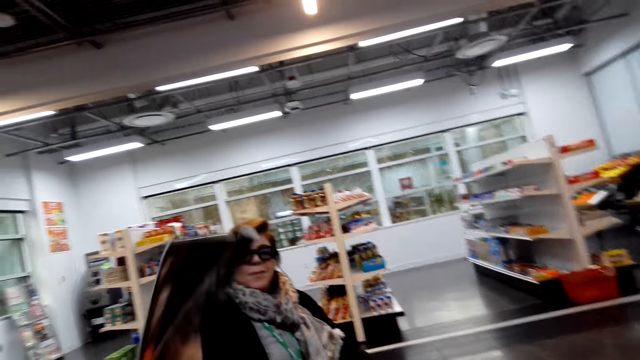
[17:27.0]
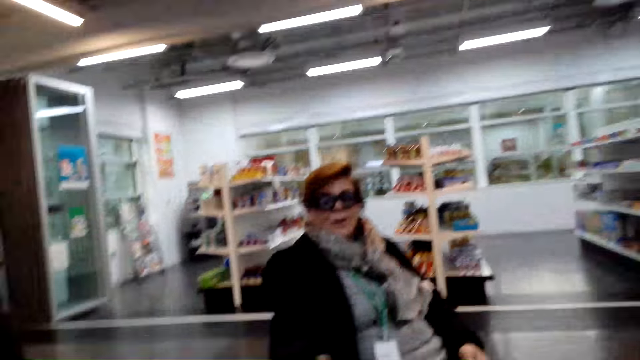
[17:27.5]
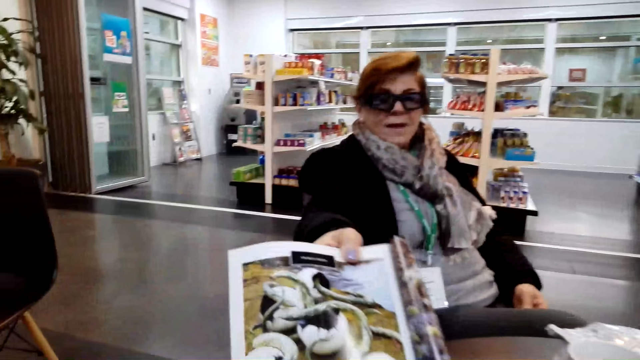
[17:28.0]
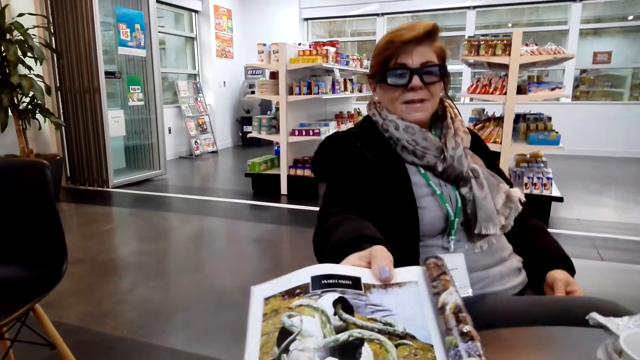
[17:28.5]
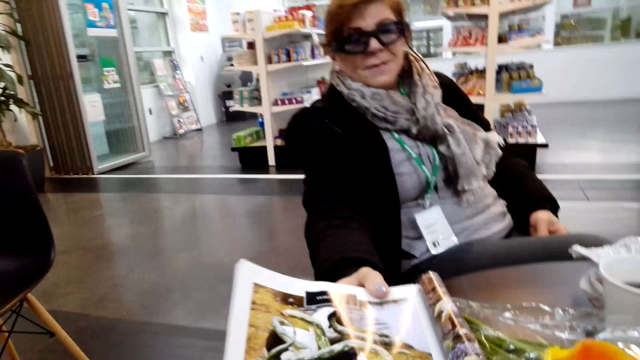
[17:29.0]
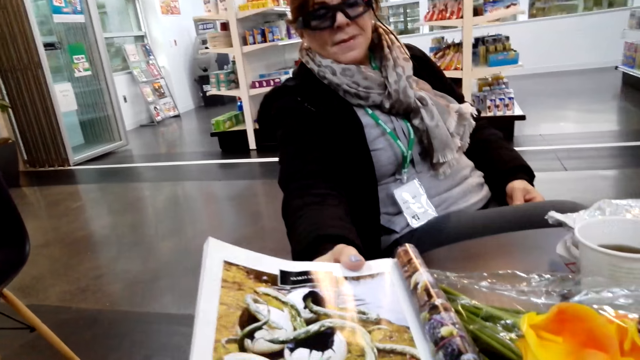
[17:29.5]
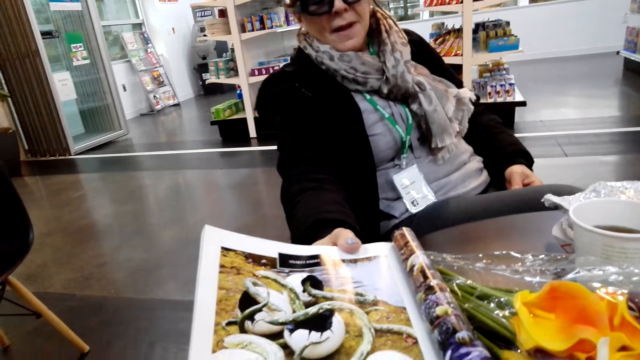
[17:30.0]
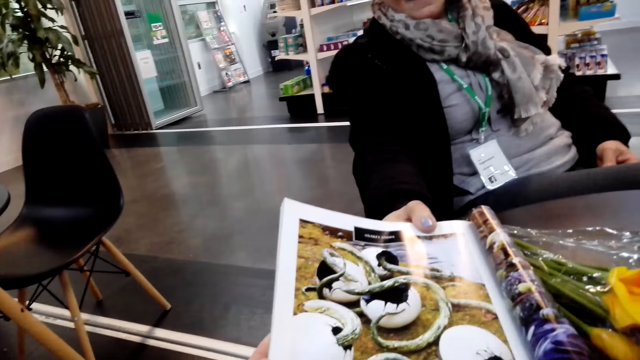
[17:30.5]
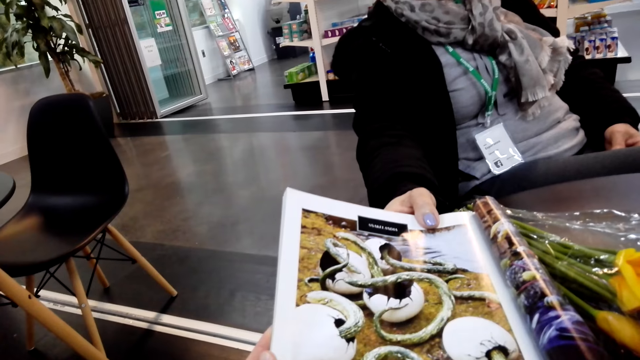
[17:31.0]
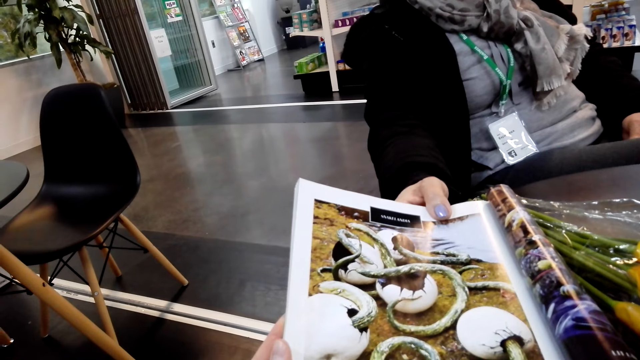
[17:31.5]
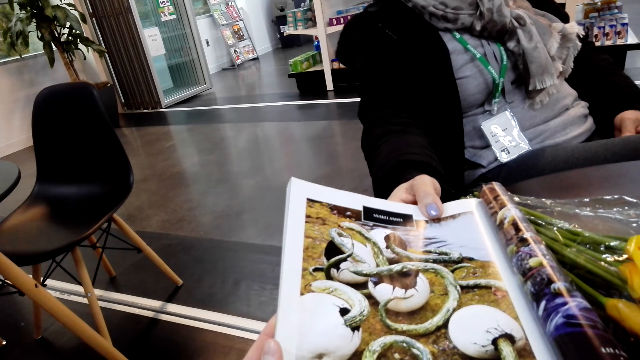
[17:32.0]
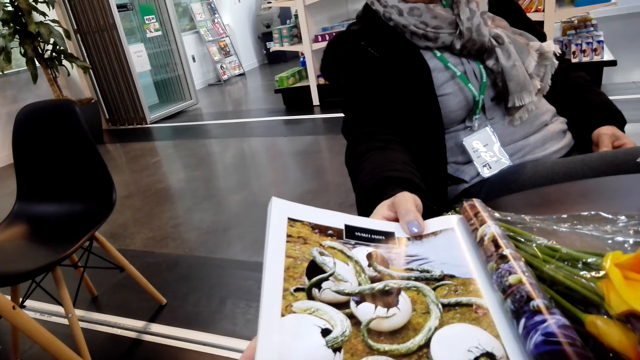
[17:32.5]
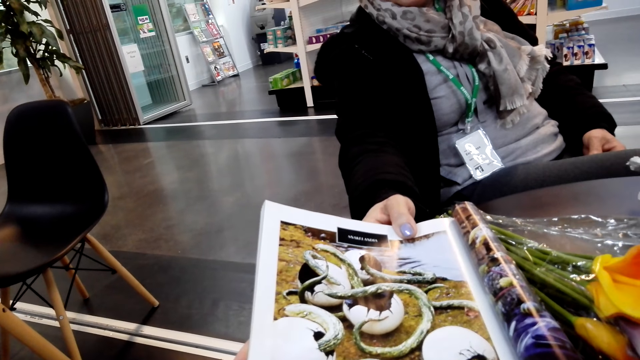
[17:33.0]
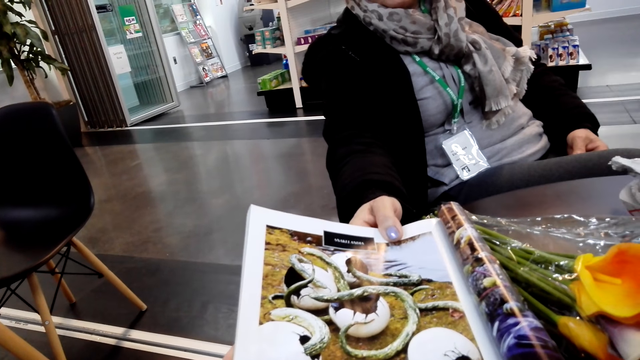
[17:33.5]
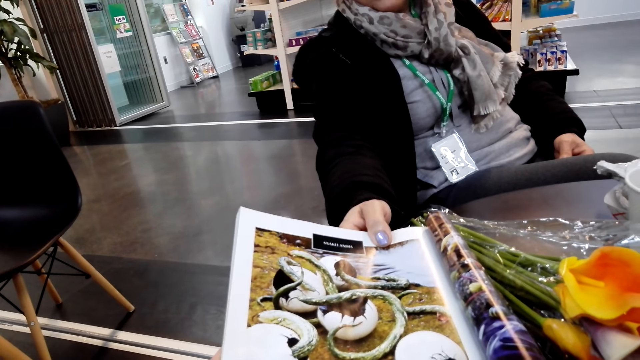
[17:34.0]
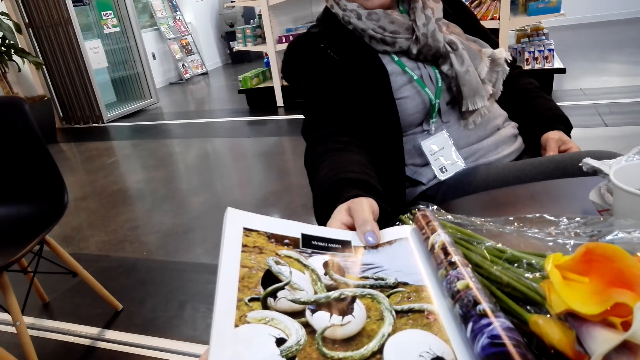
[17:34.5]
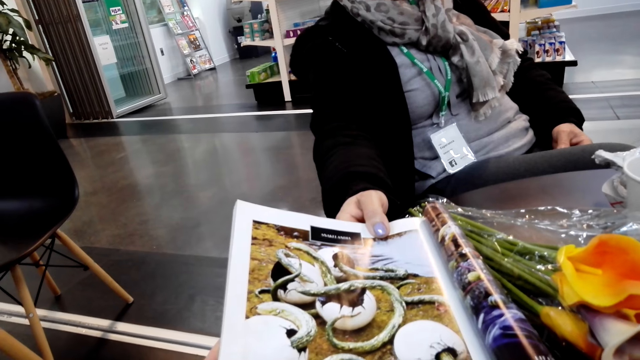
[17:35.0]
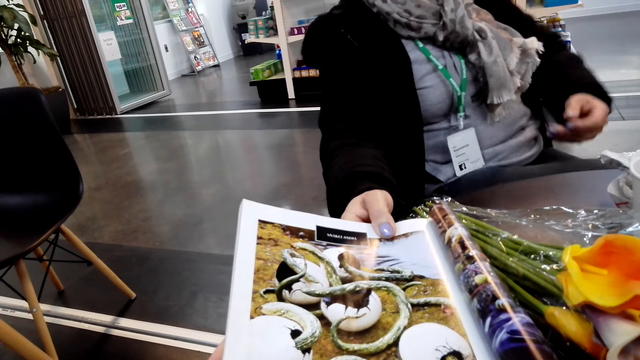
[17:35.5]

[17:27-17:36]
The woman moves the magazine. She turns the magazine. She talks with the camera wearer. The camera wearer peruses the magazine.

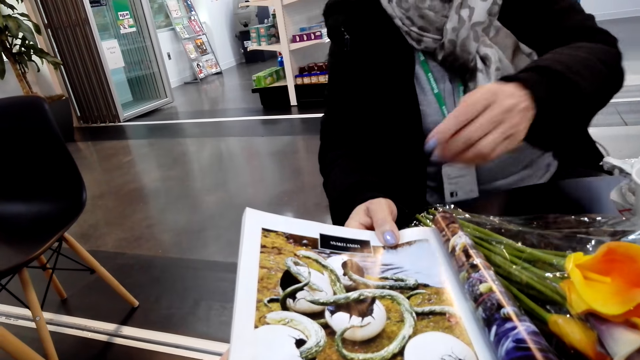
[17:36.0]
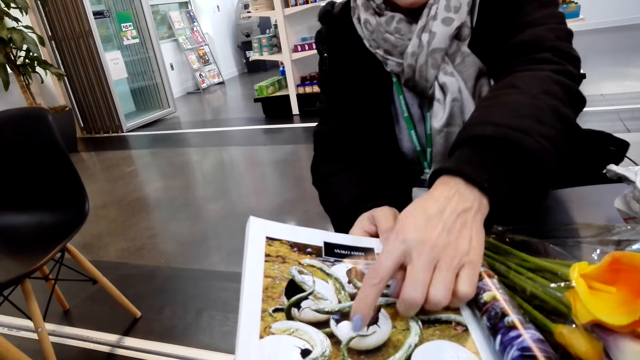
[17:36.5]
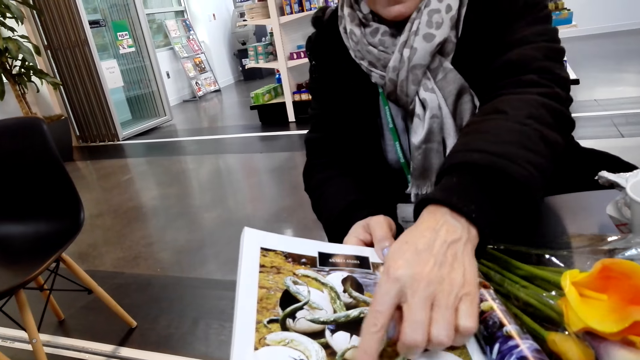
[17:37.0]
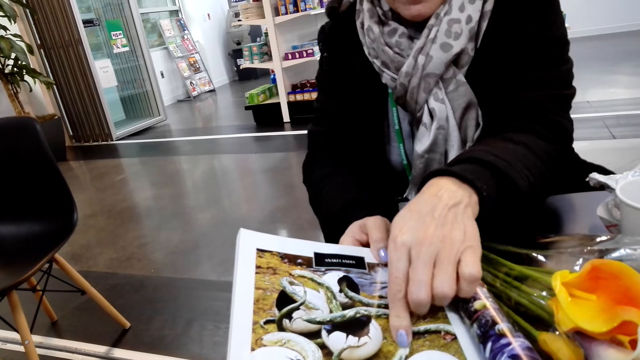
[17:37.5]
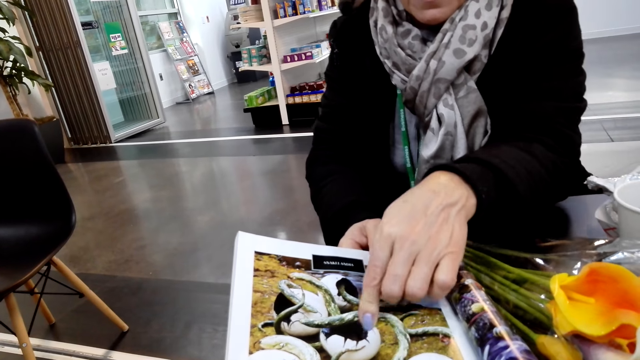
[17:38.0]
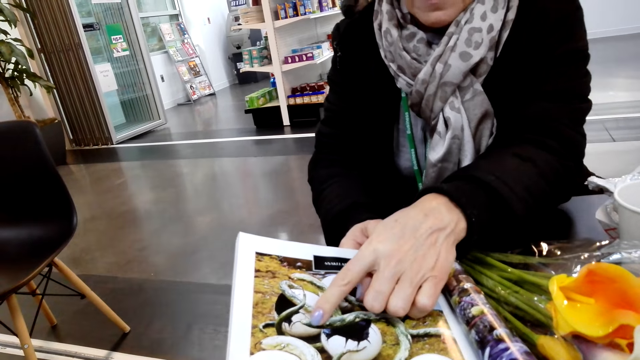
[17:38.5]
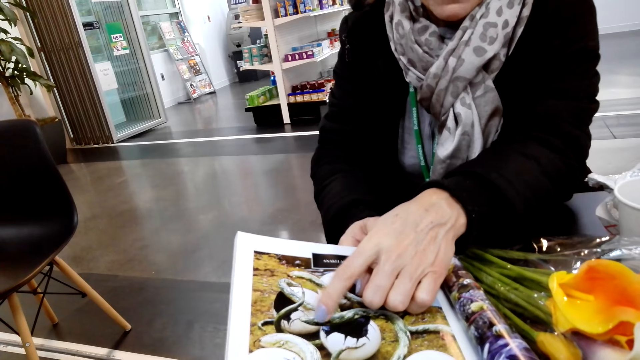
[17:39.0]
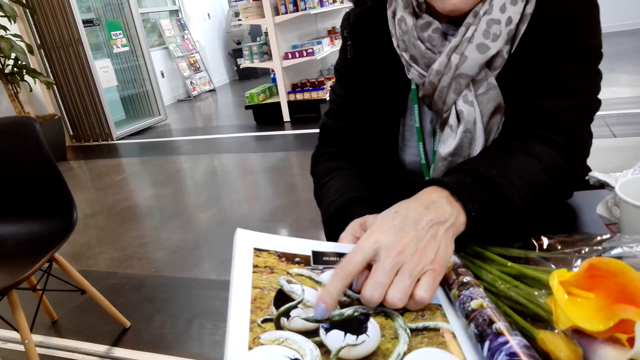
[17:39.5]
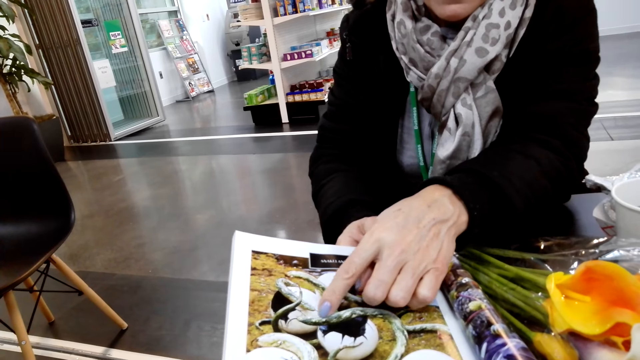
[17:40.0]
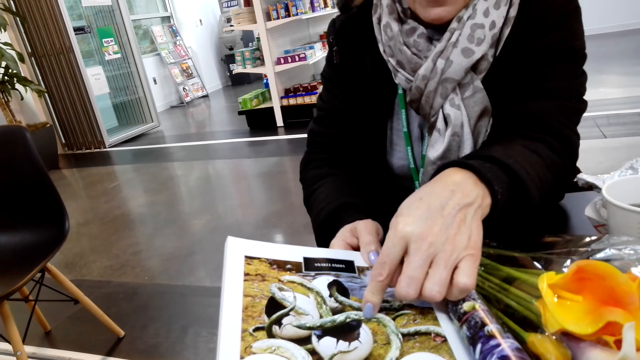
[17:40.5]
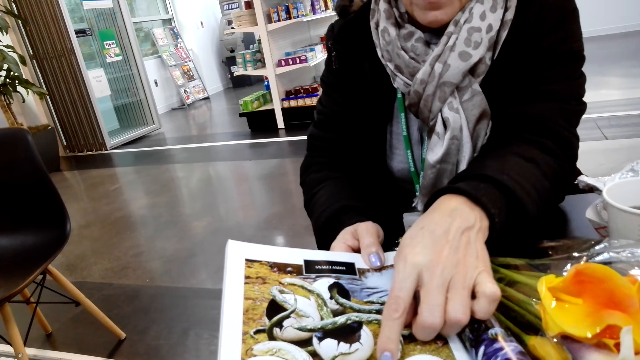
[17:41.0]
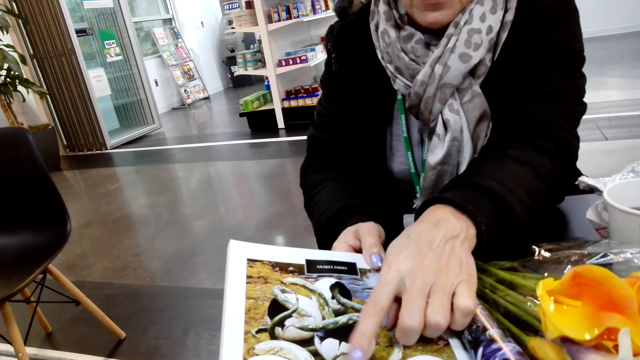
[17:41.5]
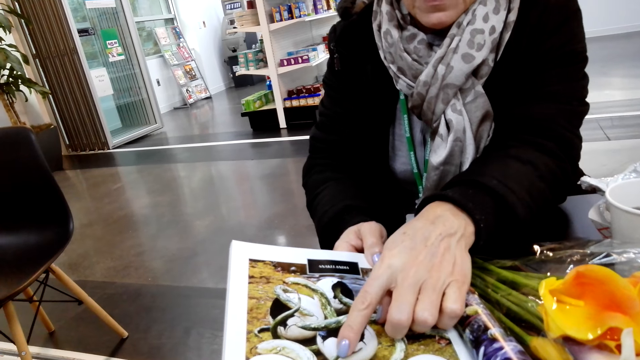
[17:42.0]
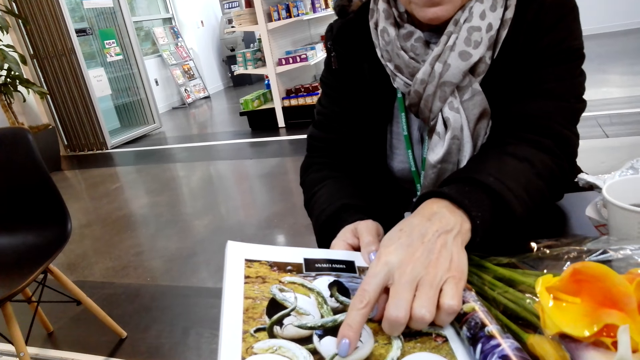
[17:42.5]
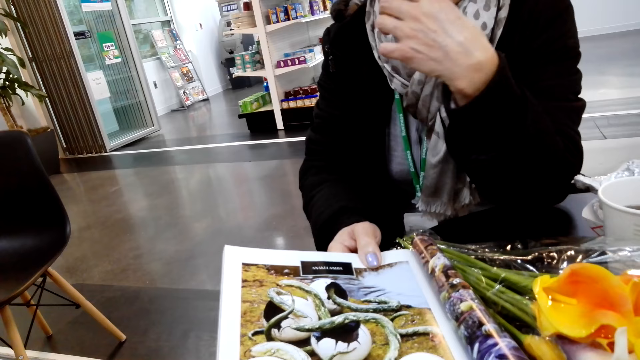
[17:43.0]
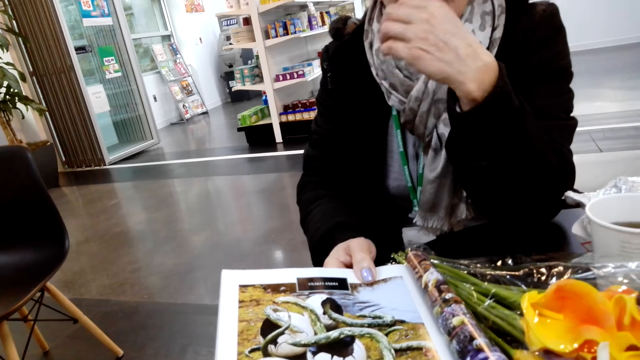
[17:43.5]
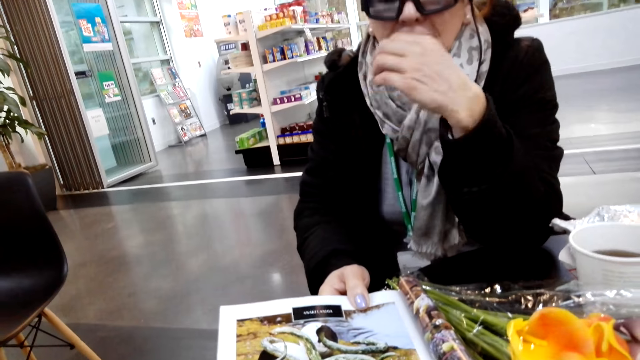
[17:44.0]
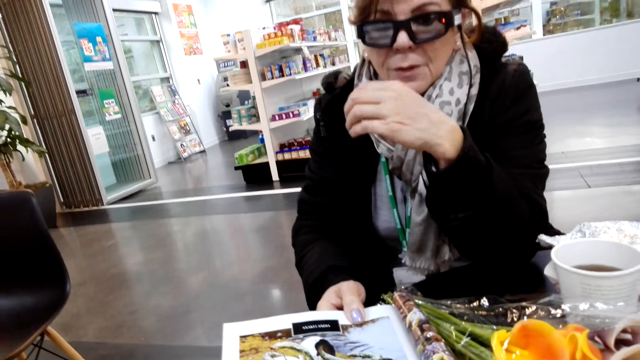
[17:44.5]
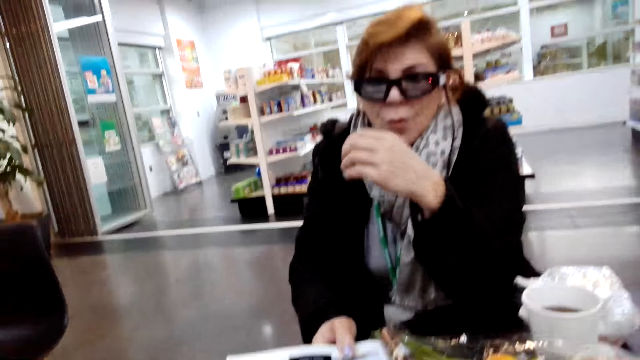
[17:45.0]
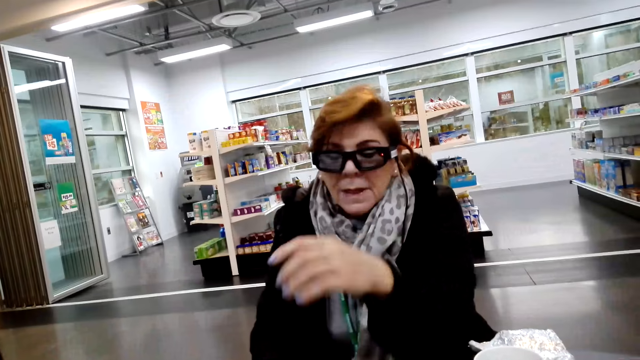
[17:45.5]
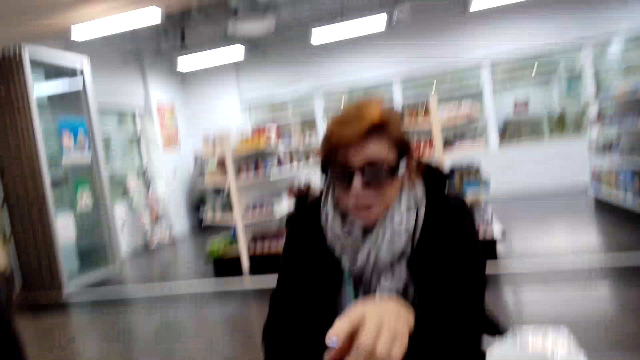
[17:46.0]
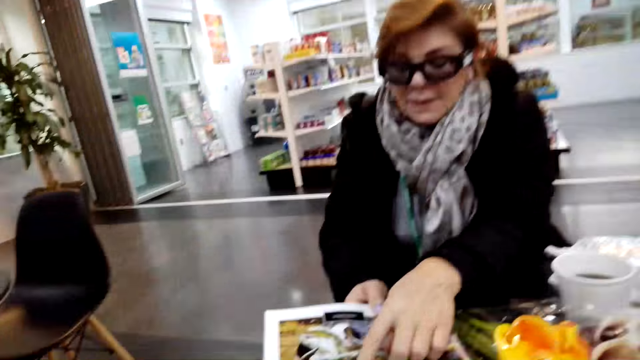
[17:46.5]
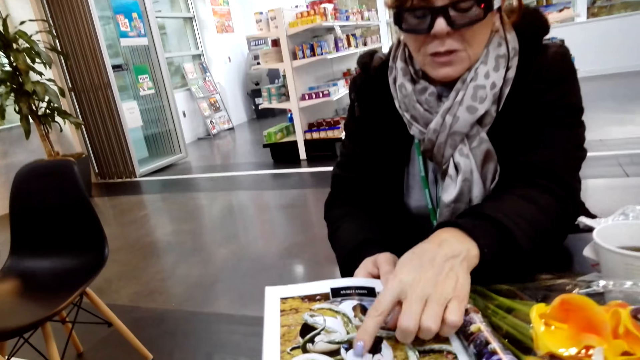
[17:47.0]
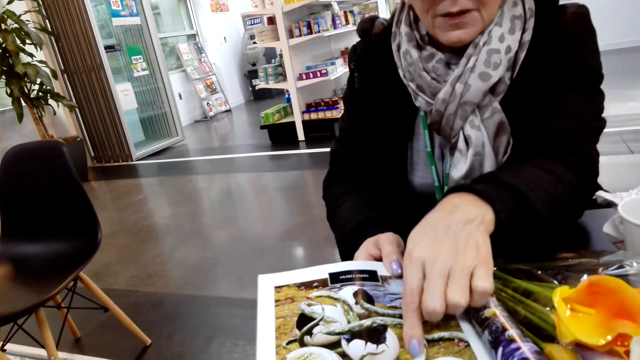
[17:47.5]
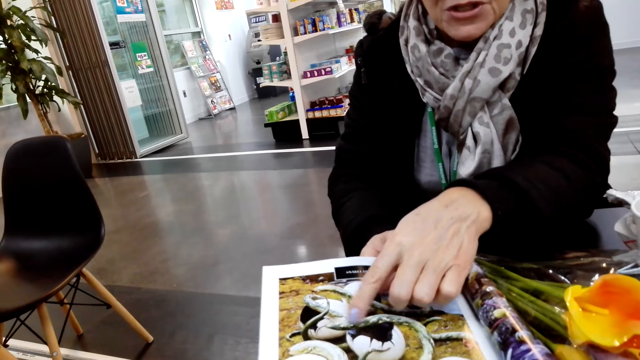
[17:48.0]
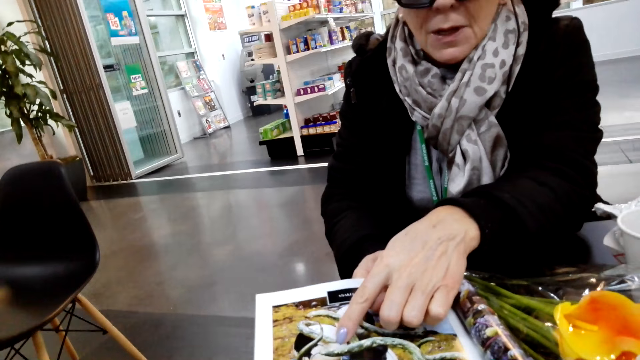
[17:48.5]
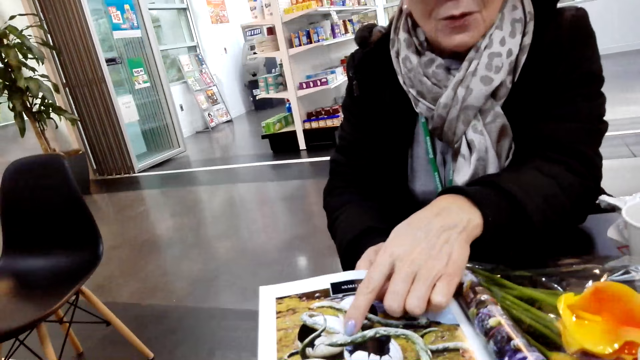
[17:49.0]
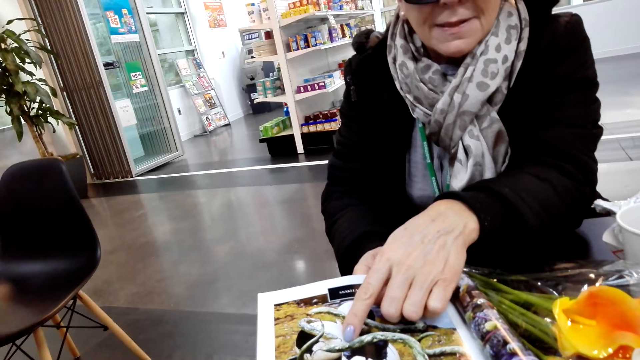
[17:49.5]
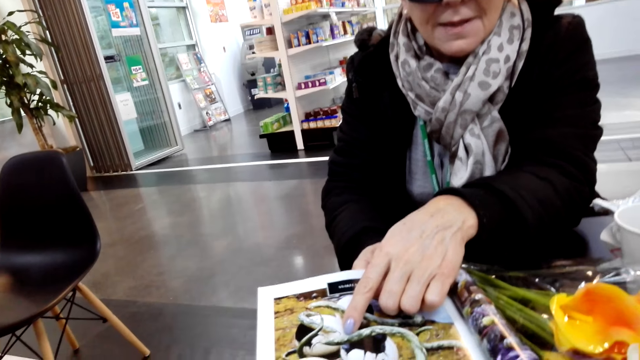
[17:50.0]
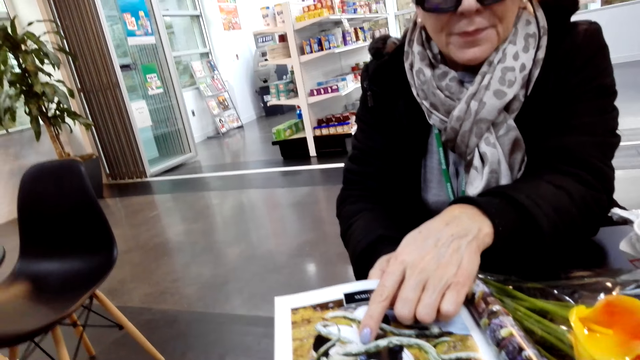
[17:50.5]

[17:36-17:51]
The lady points at the magazine. She talks with the camera wearer. She makes a gesture. She points at the magazine. She talks with the camera wearer. She points at the magazine.
